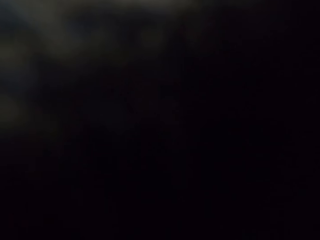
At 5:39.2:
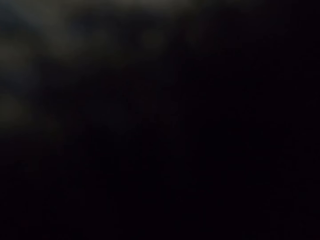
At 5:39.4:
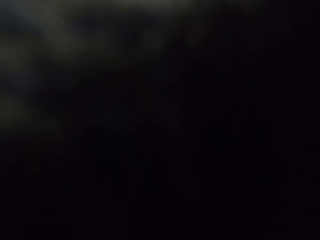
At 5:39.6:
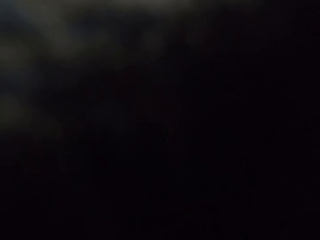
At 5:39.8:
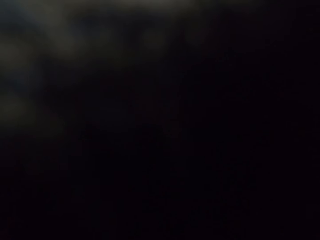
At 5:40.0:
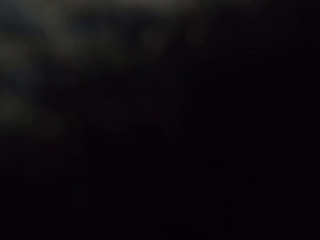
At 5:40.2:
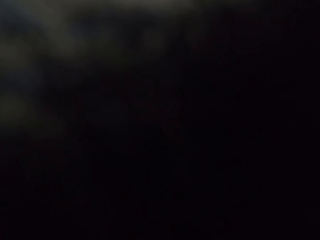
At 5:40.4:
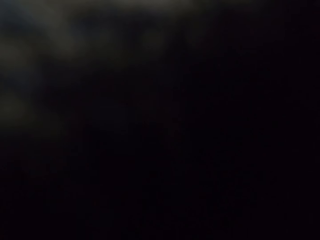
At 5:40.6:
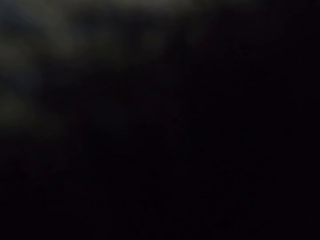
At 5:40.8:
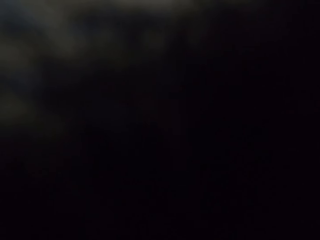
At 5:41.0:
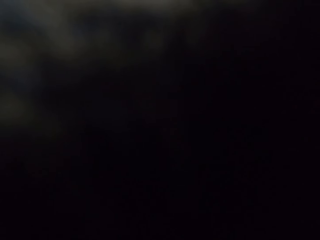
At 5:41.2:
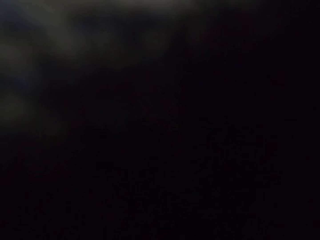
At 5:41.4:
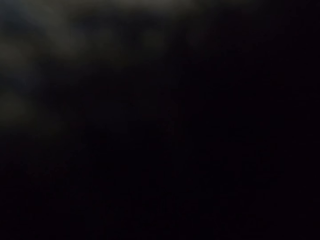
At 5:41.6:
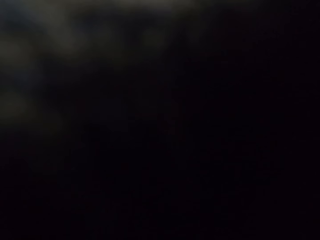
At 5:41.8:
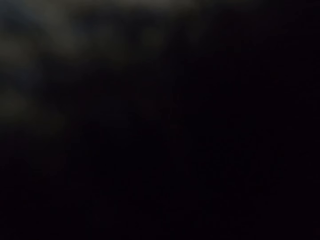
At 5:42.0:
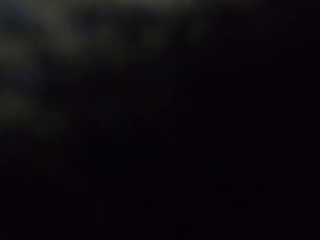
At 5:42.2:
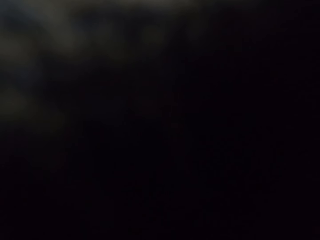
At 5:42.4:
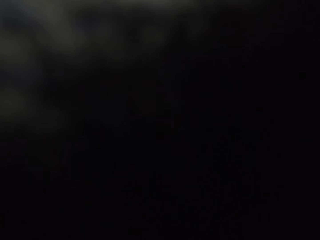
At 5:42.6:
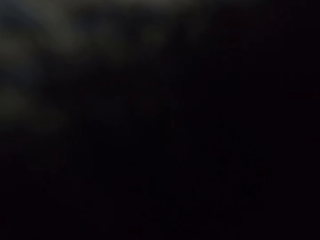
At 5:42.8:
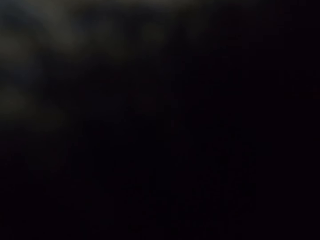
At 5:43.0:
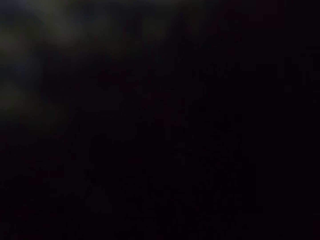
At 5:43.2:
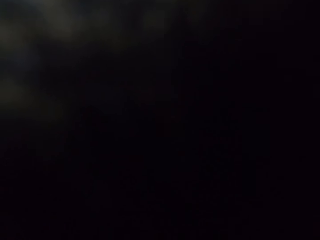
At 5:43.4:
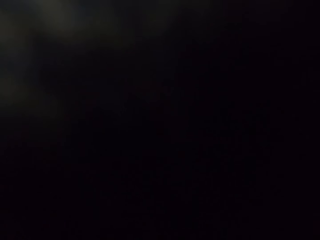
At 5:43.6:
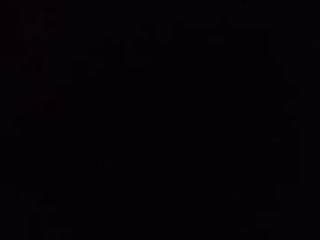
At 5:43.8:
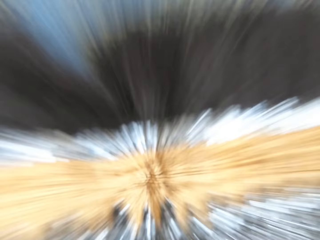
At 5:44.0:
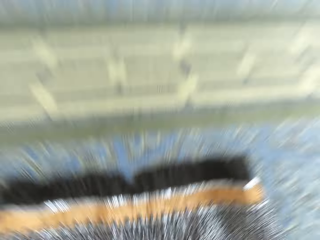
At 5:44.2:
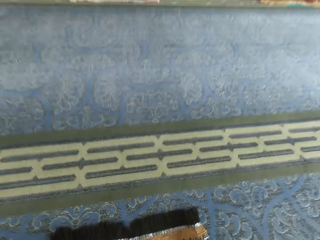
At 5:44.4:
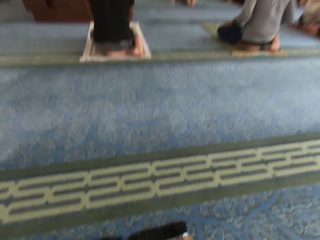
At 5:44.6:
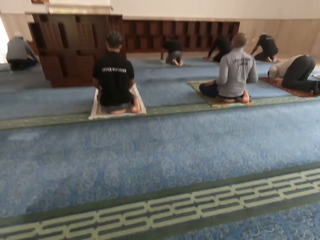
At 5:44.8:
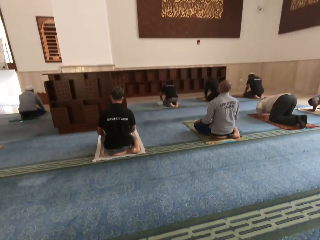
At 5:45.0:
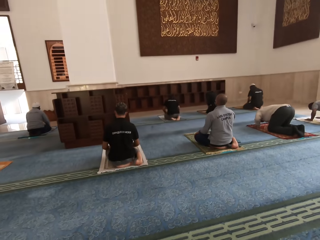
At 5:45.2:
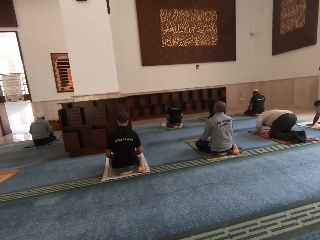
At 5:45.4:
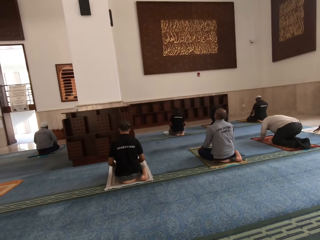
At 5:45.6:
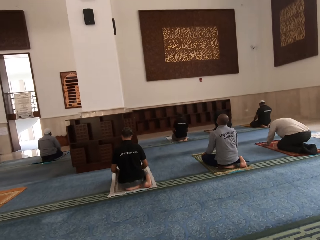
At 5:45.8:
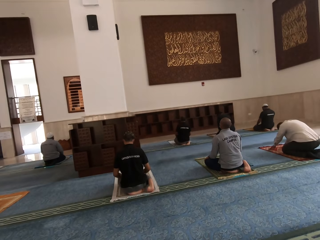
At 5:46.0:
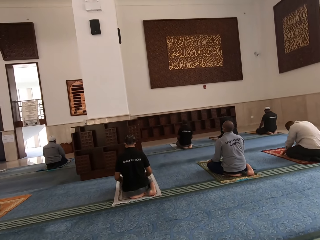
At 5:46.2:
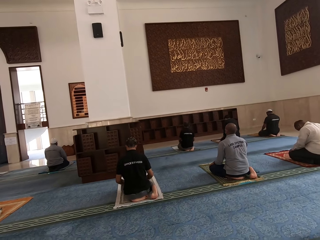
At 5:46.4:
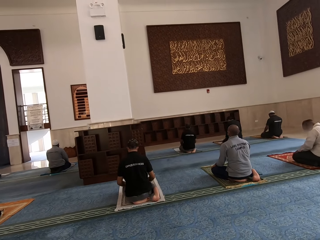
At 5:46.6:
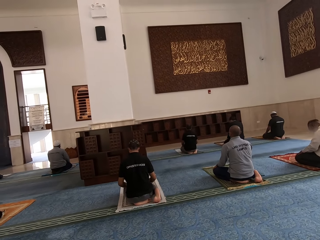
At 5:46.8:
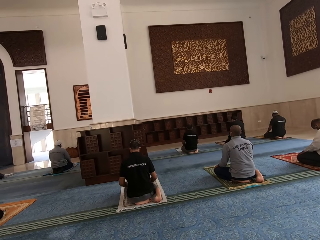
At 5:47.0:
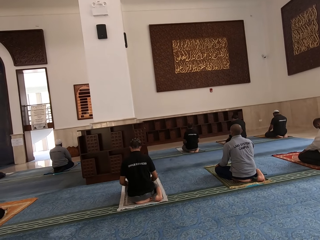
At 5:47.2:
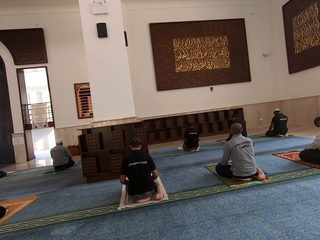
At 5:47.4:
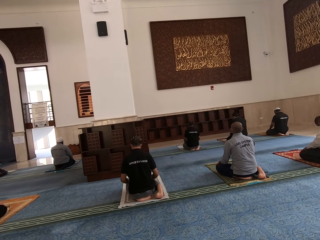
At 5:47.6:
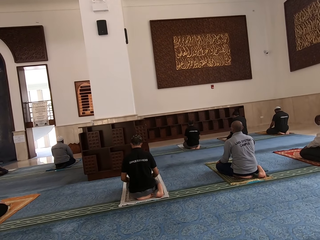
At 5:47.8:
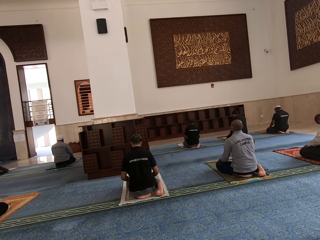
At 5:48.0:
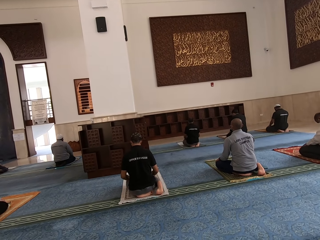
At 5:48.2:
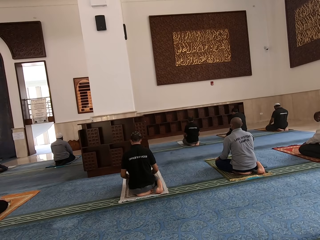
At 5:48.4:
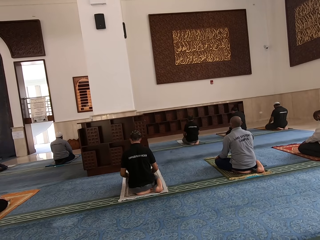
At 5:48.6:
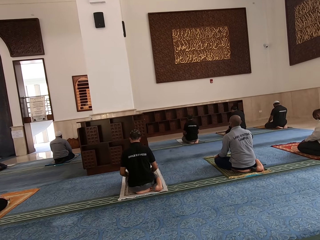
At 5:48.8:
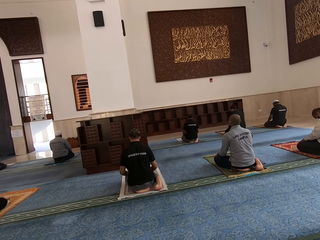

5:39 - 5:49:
The camera wearer rises up.

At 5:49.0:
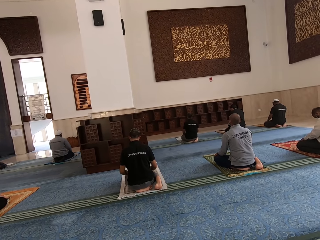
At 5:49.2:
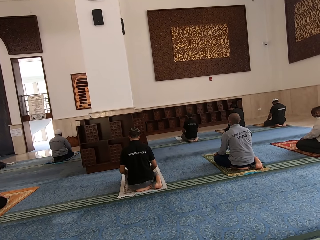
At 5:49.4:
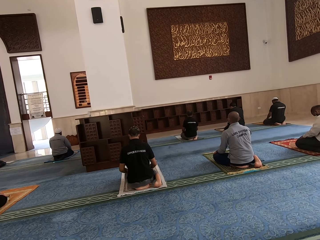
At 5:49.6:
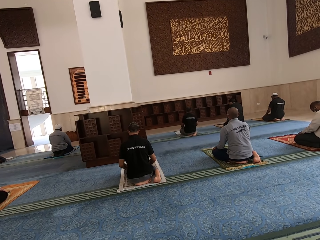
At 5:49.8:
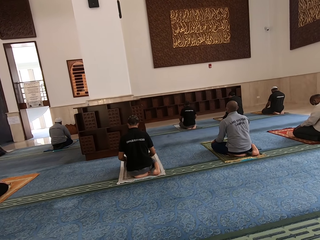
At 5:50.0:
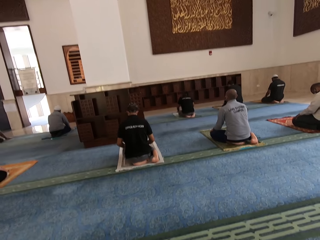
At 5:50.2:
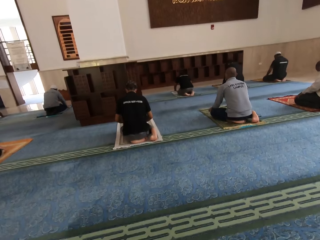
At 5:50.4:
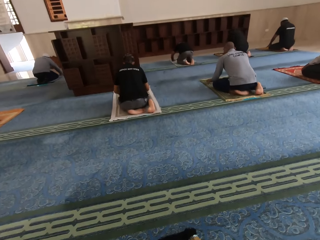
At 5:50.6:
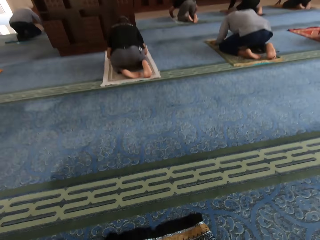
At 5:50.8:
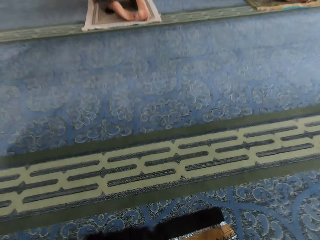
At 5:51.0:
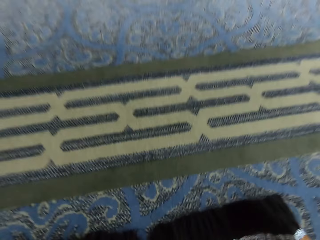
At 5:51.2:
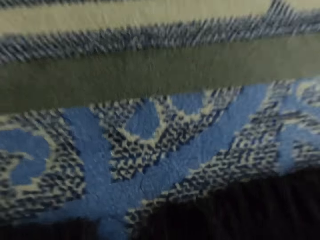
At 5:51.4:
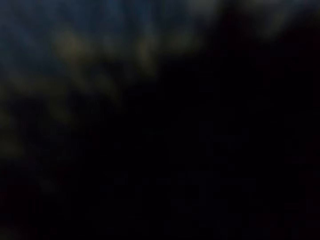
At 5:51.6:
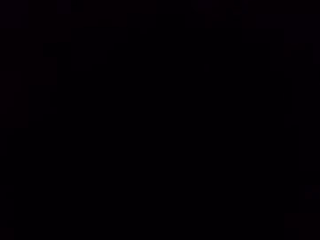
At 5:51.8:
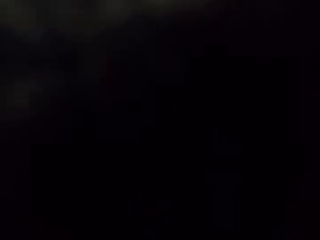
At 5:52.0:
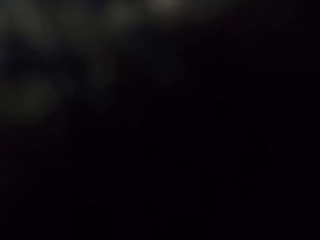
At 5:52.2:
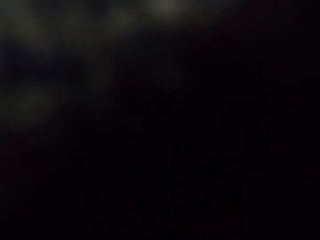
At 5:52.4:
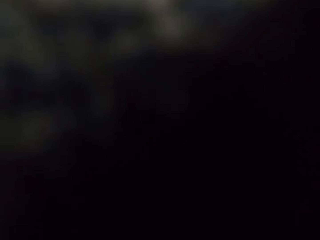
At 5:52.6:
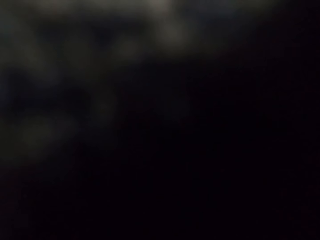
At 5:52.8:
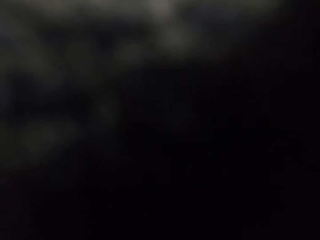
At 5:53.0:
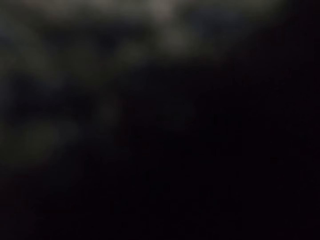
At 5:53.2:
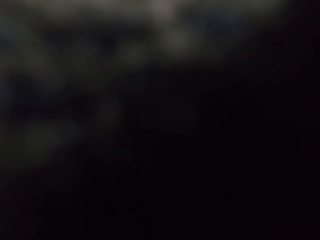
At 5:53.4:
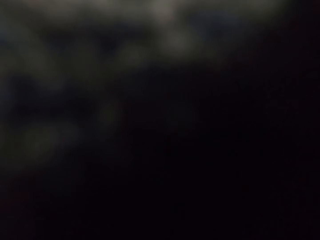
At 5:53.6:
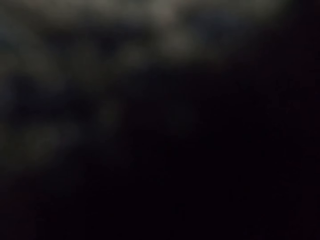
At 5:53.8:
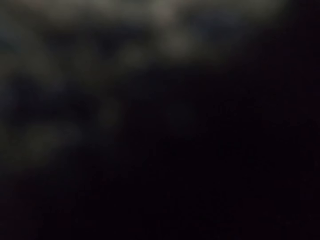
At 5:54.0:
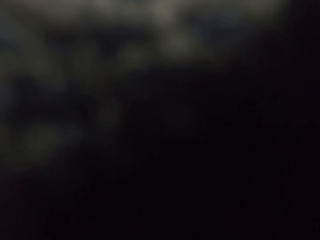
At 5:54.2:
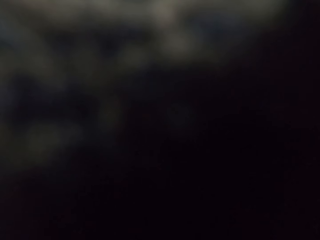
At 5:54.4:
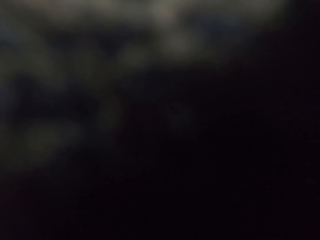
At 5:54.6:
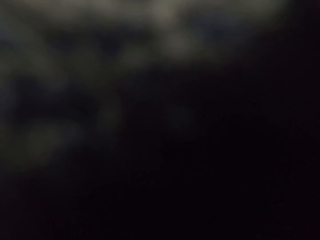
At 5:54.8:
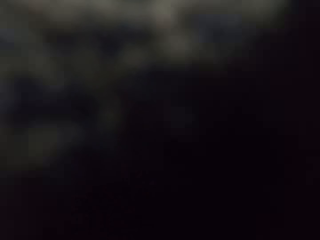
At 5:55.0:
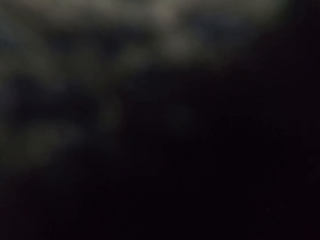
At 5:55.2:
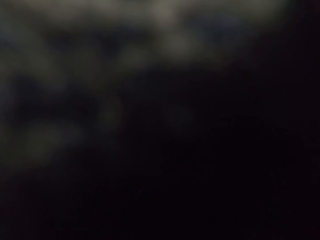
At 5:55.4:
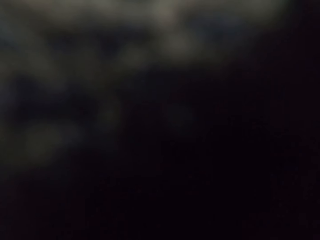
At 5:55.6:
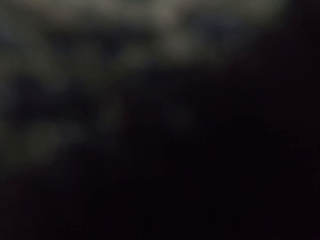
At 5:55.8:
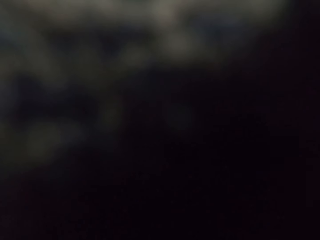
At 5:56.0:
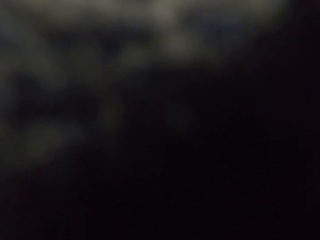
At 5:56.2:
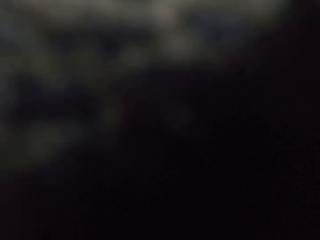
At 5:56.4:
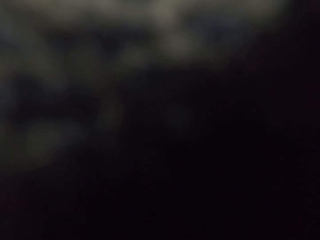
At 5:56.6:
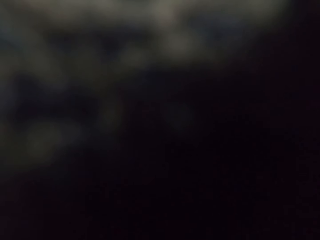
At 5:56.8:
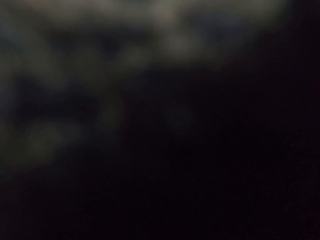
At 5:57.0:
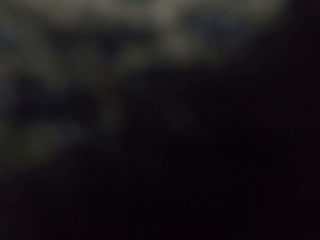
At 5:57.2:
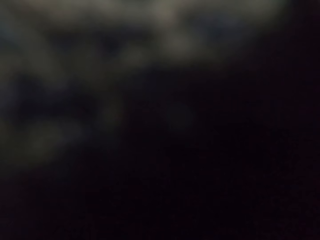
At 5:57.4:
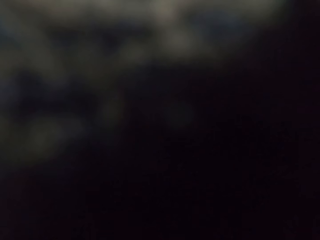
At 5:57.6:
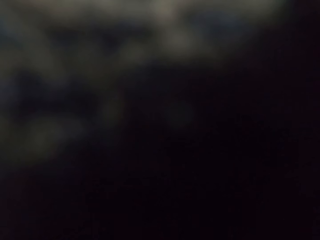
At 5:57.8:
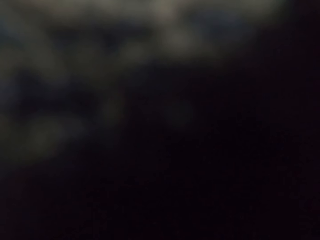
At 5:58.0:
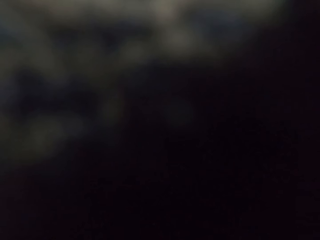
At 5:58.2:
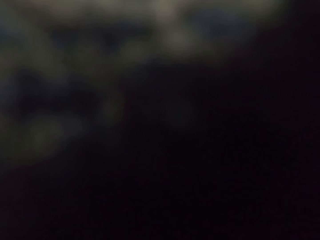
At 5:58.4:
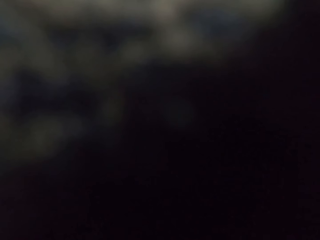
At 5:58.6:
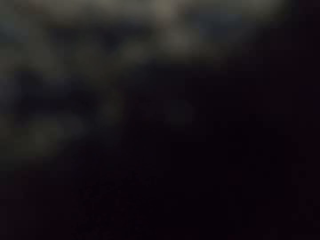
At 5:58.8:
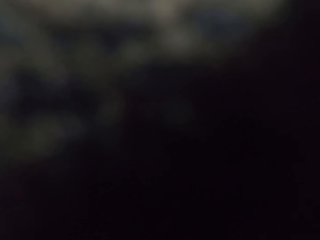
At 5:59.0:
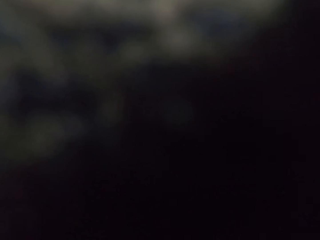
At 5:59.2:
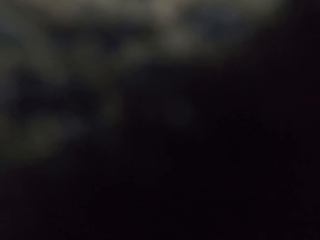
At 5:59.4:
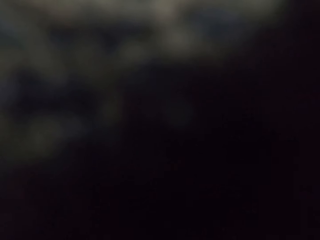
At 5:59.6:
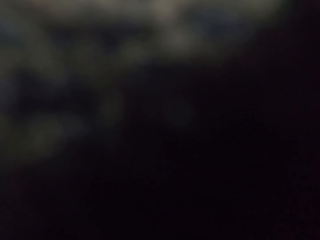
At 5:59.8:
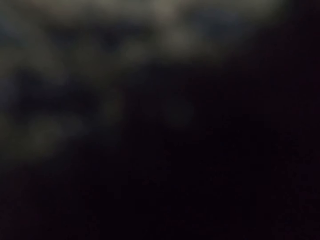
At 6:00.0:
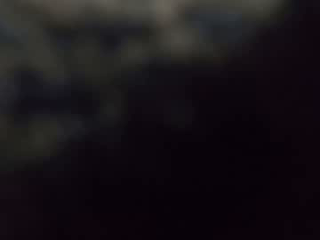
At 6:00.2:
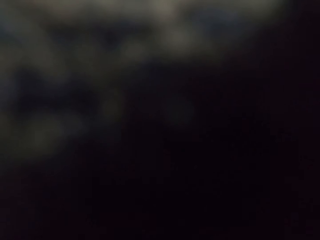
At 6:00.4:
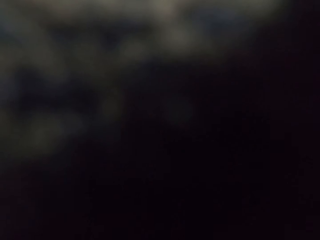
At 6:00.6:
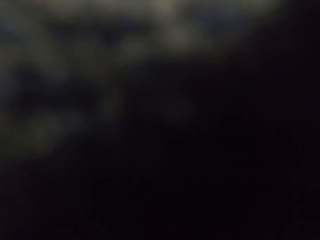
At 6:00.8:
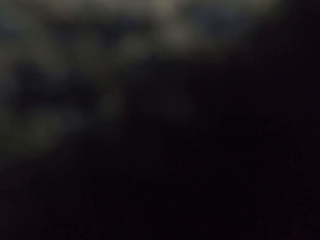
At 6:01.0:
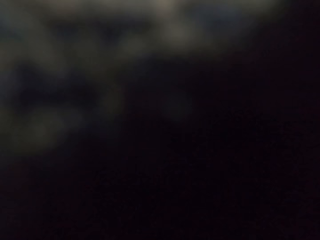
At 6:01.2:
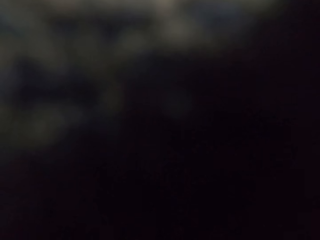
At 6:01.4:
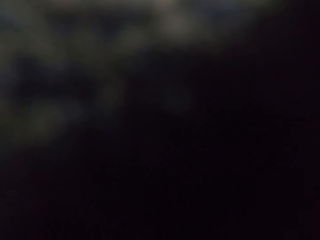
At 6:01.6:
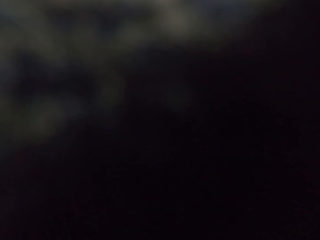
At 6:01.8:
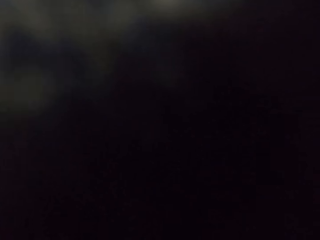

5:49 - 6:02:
The camera wearer bends on the mat. They worship in a mosque.
